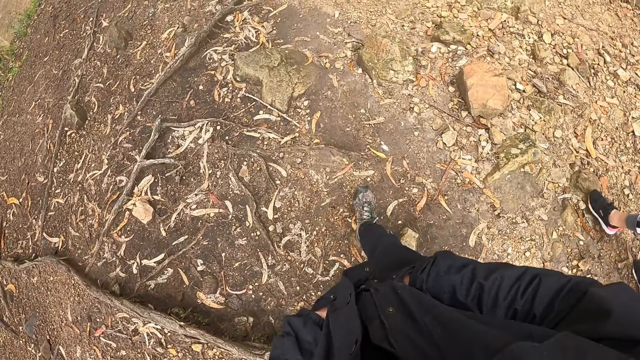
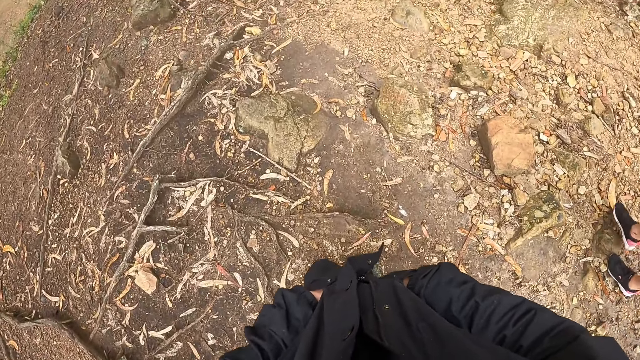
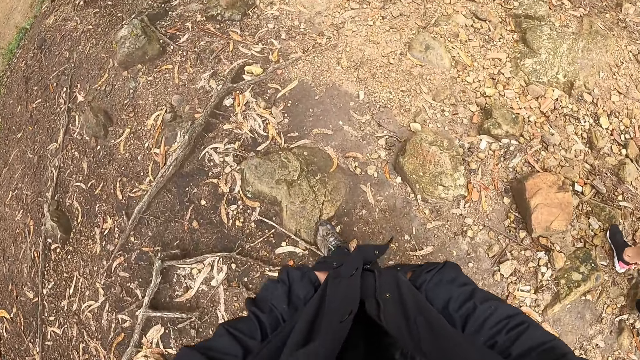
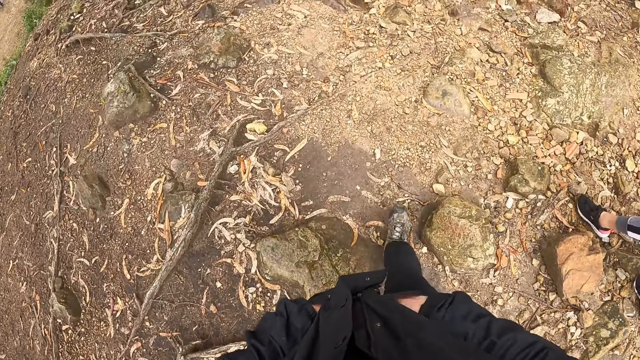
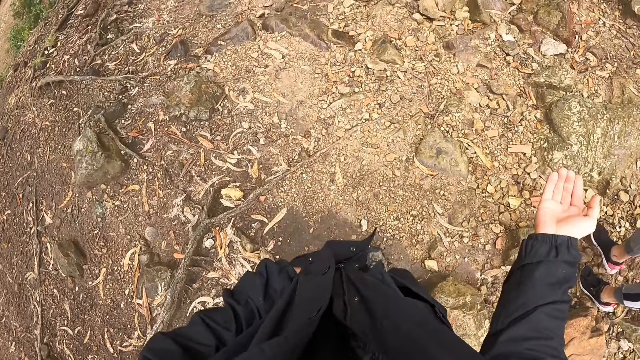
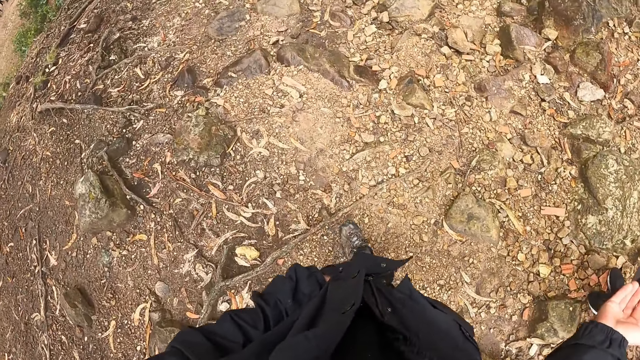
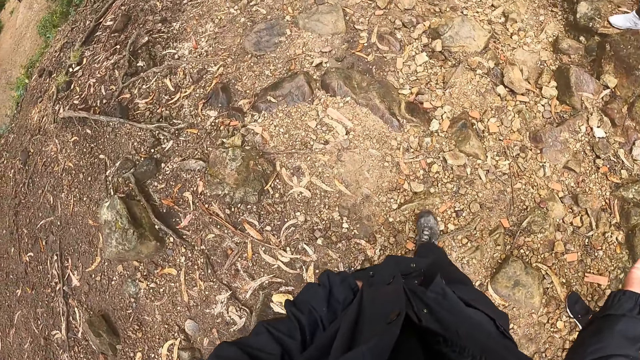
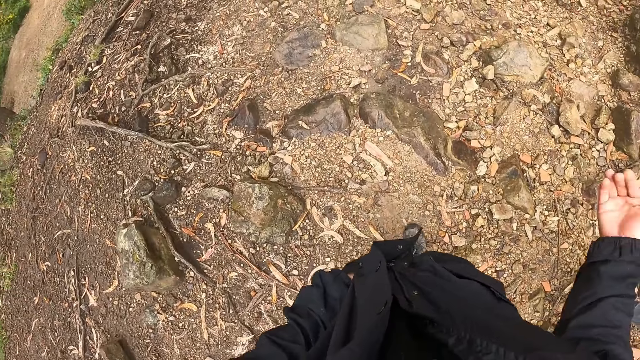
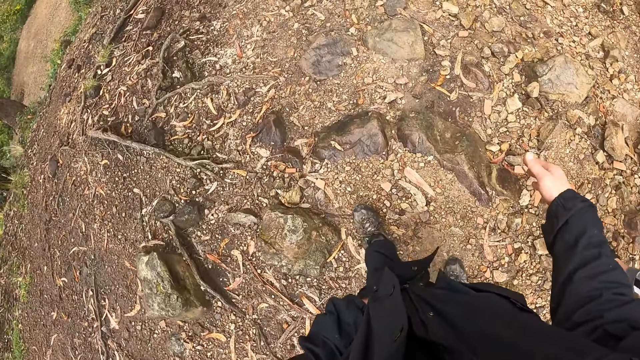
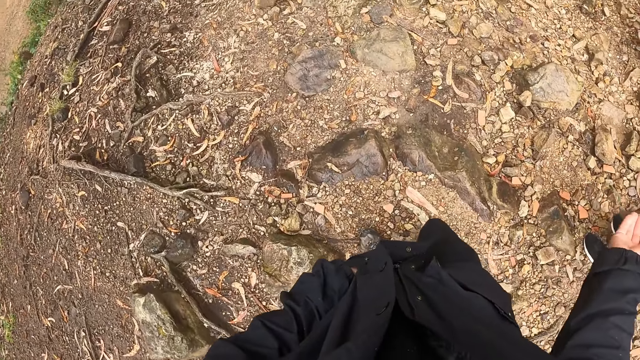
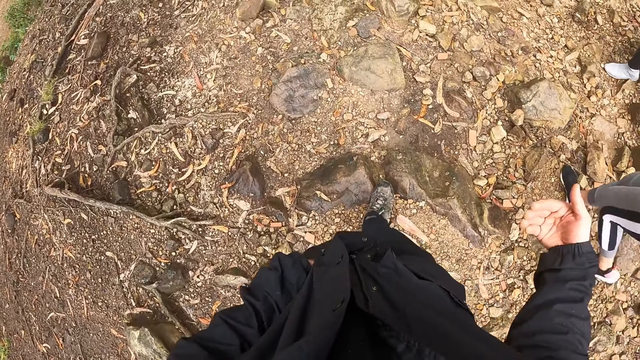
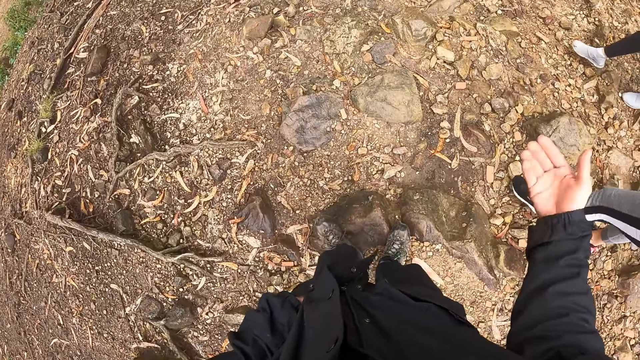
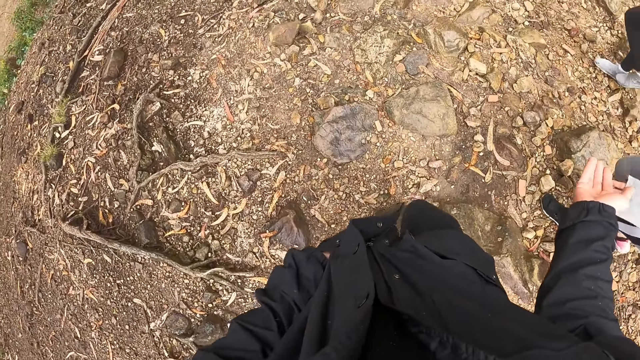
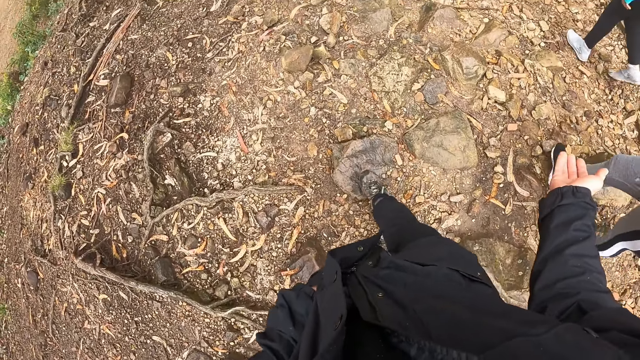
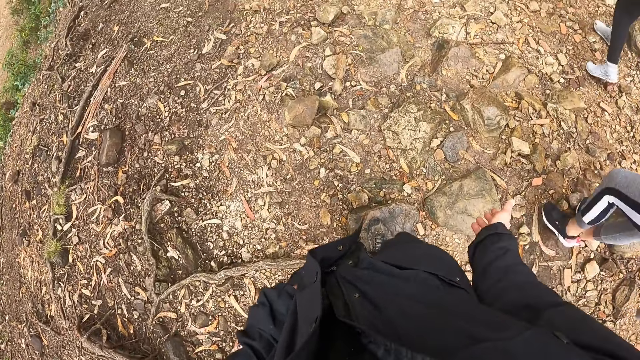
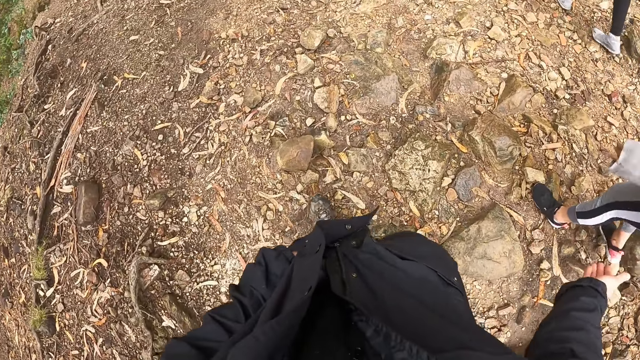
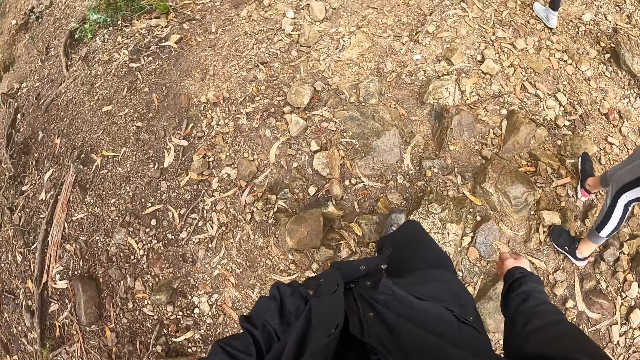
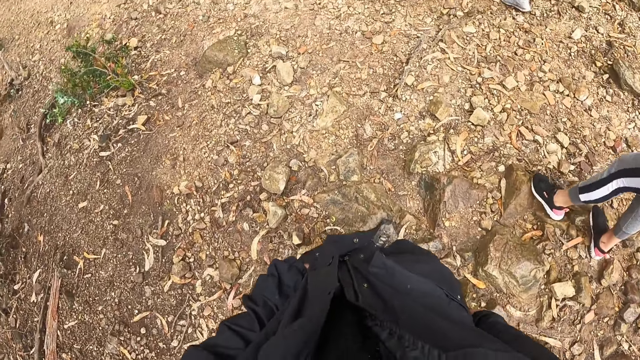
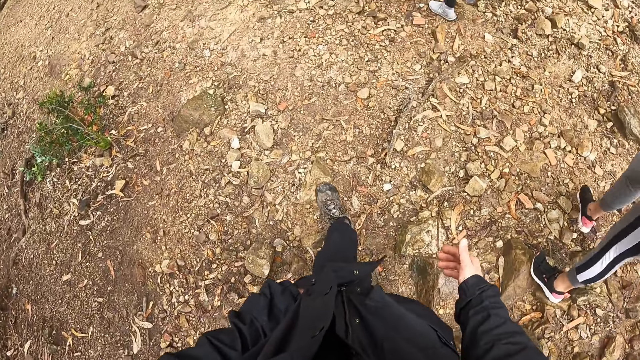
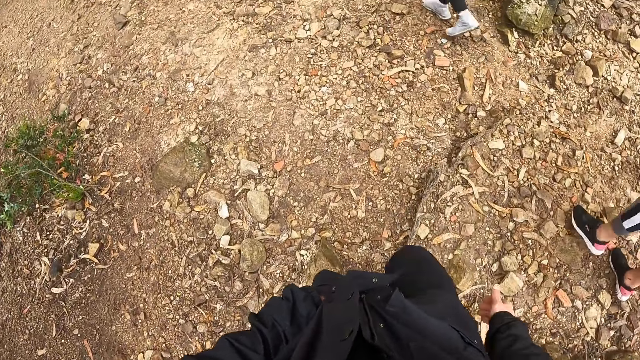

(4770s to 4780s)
The camera wearer removes her right hand from the pocket in the jacket. She motions with her right hand. She stretches out her right hand. She interacts with someone.

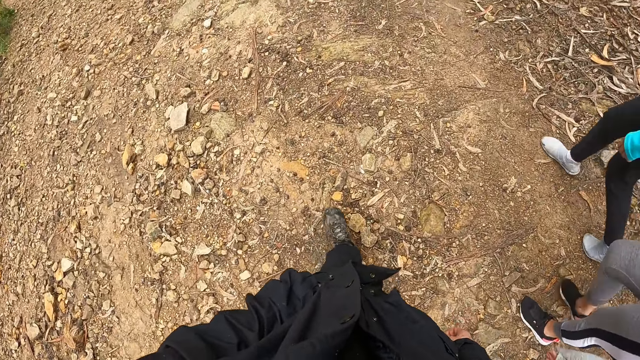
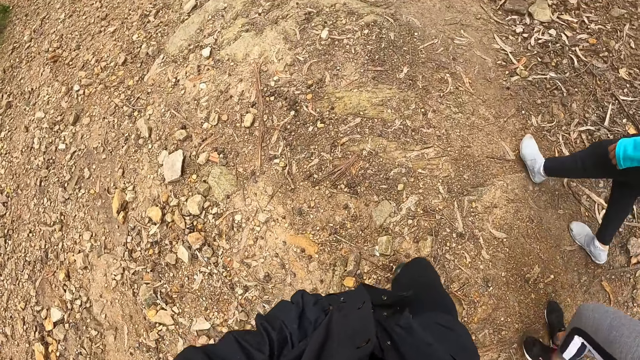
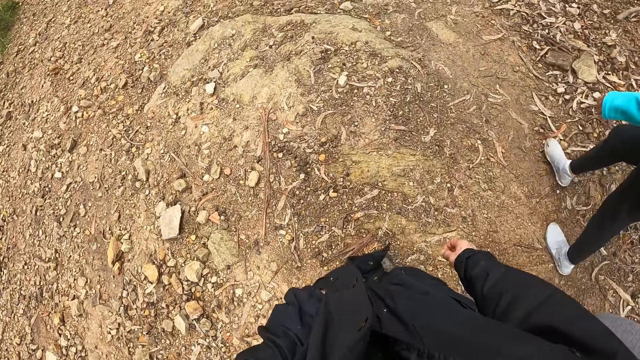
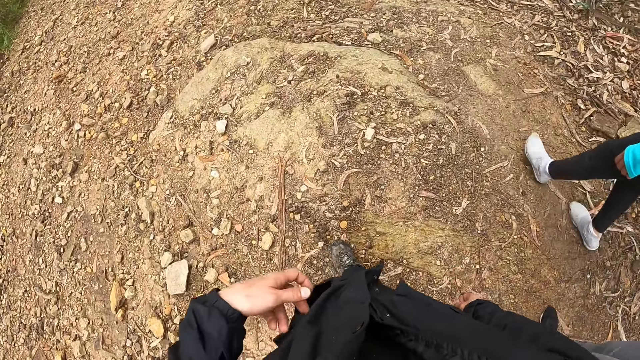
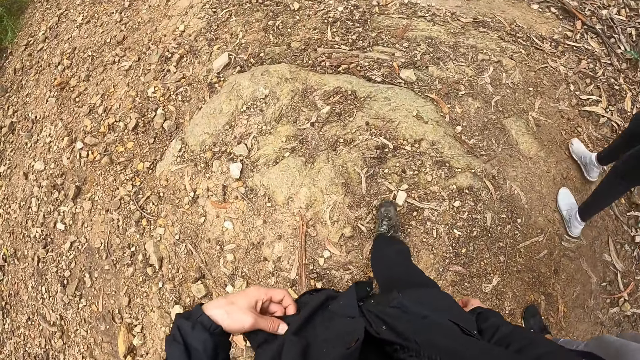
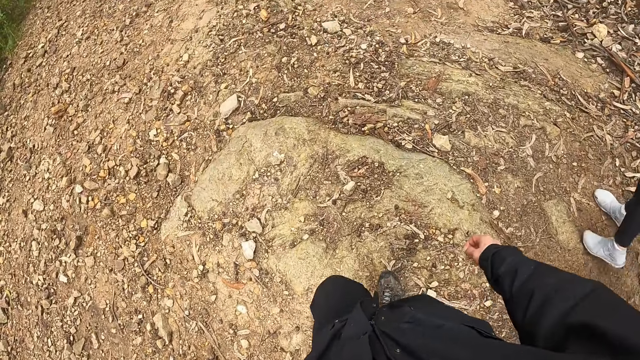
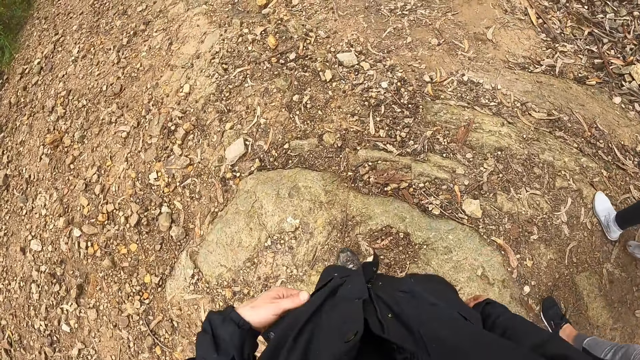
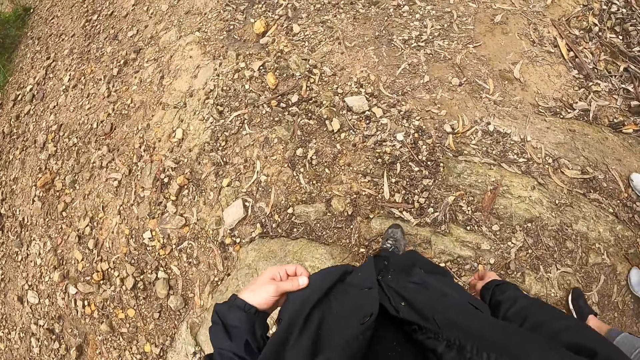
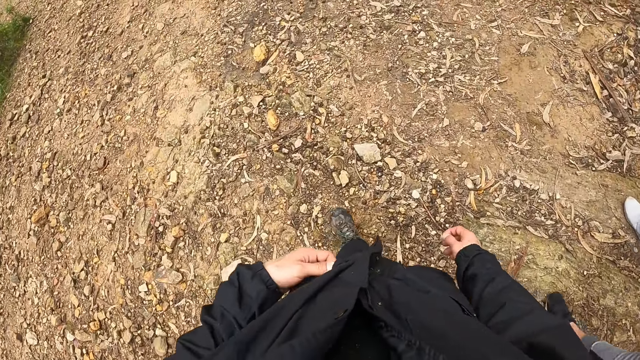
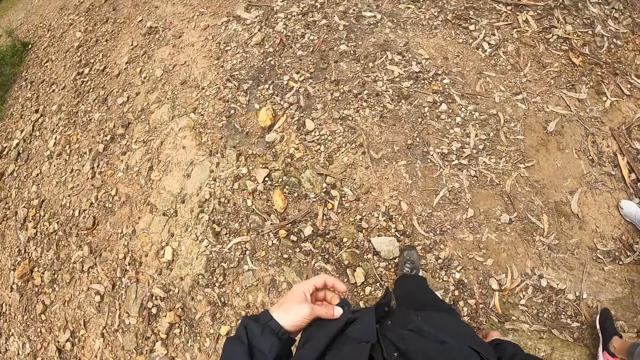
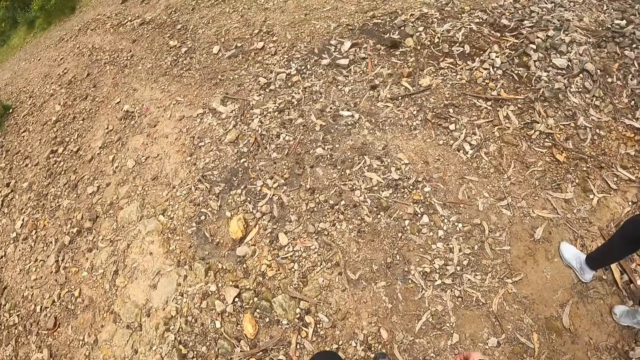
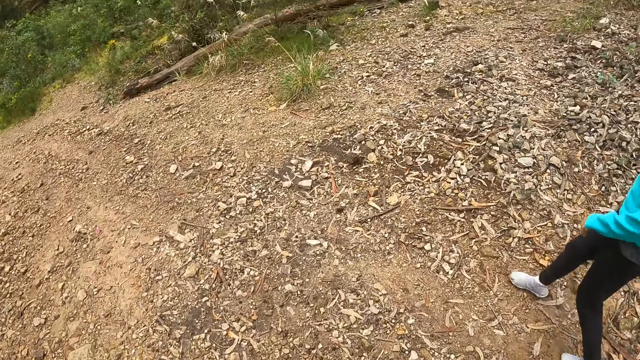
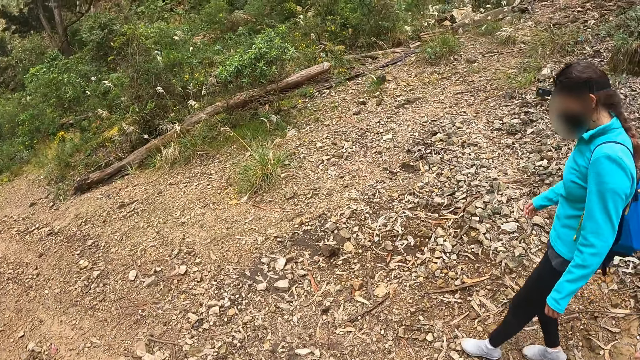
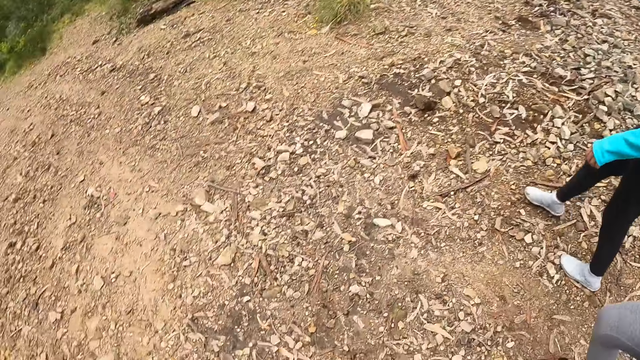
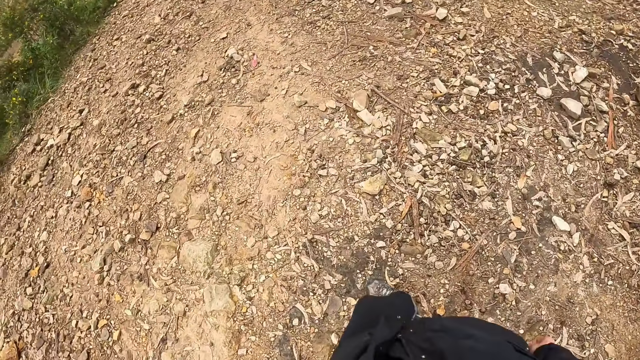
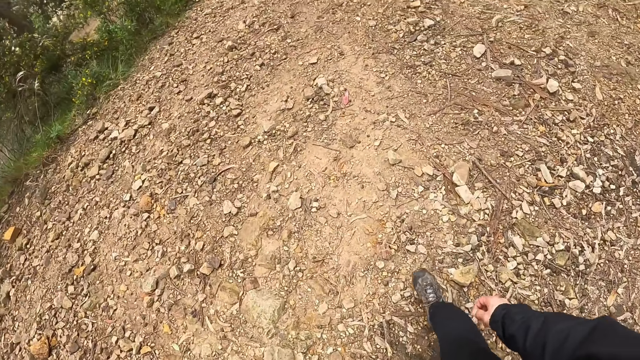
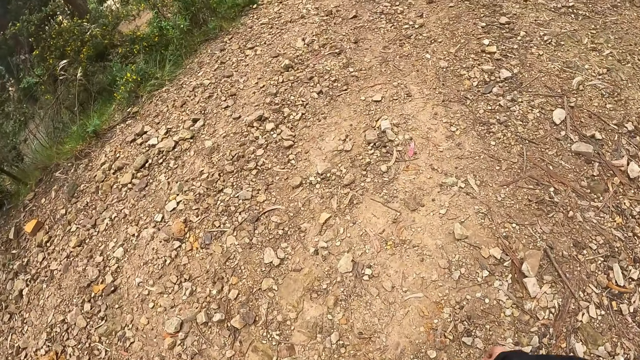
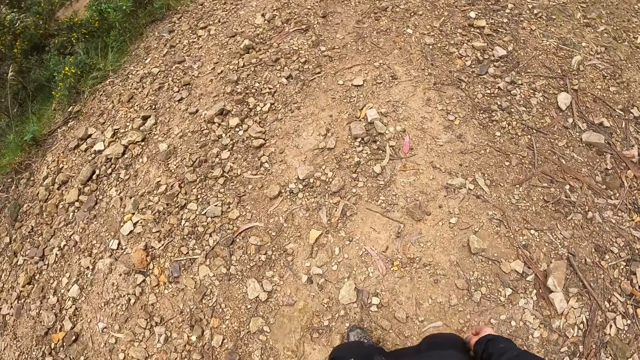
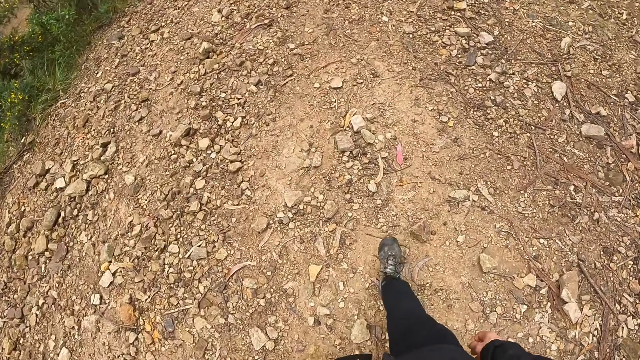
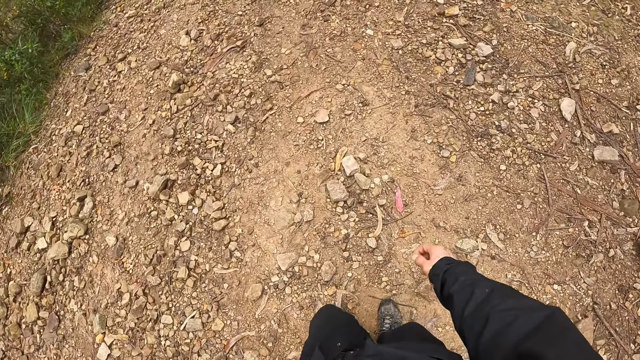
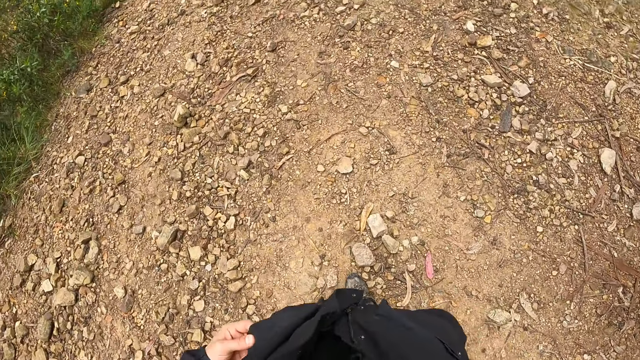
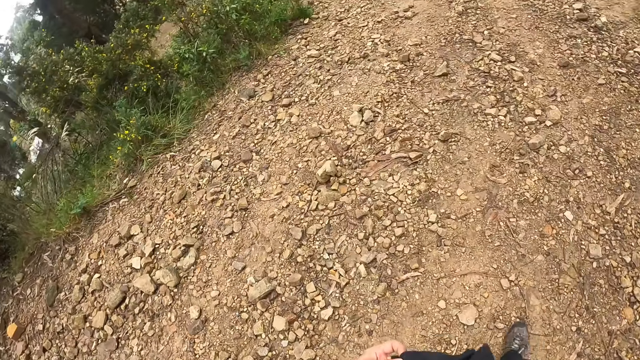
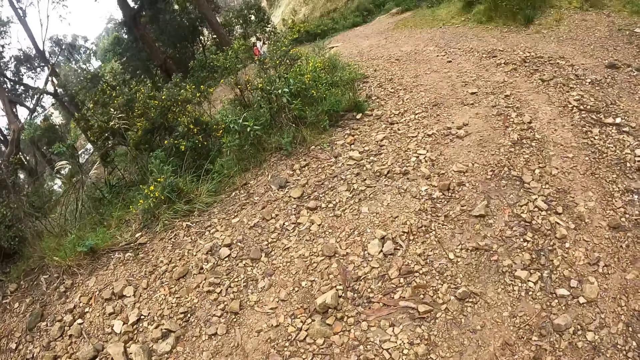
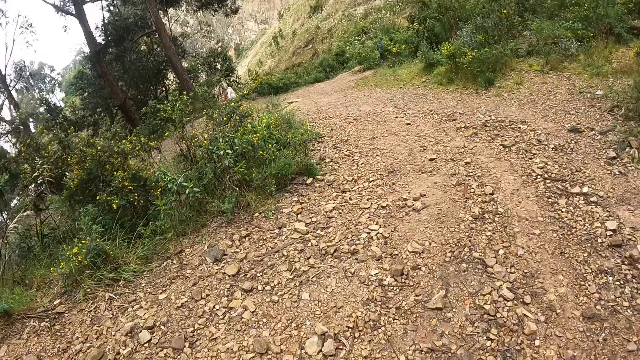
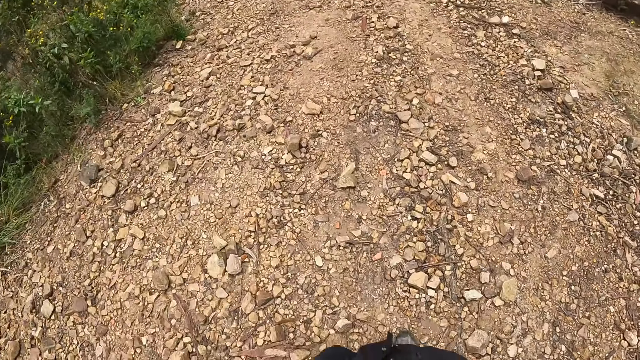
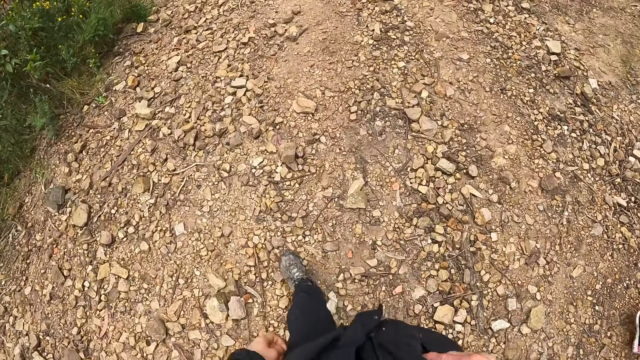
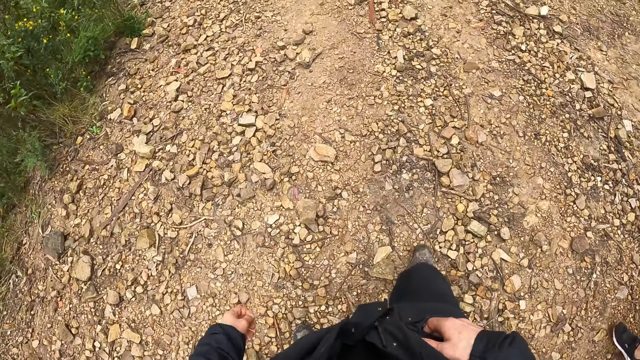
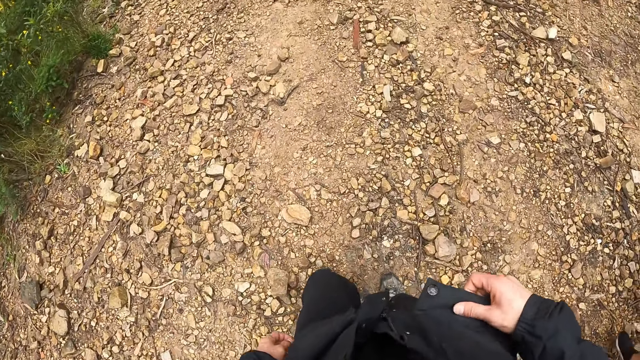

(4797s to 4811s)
The camera wearer removes her left hand from a pocket in the jacket. She fiddles with a flap of the pocket with her left hand. She closes the pocket. She looks around. She fiddles with the flap of the pocket with her right hand.
